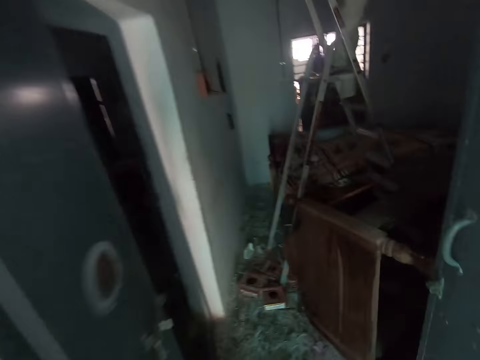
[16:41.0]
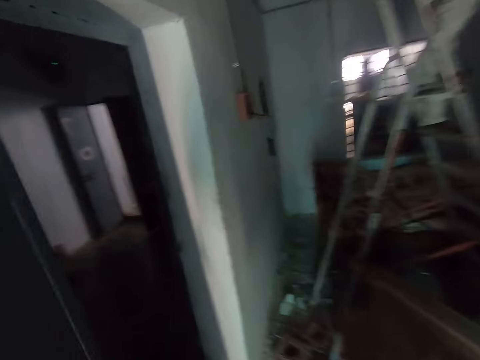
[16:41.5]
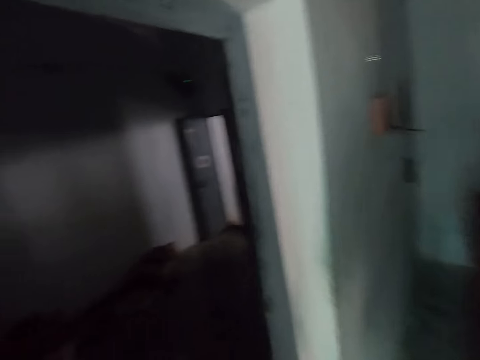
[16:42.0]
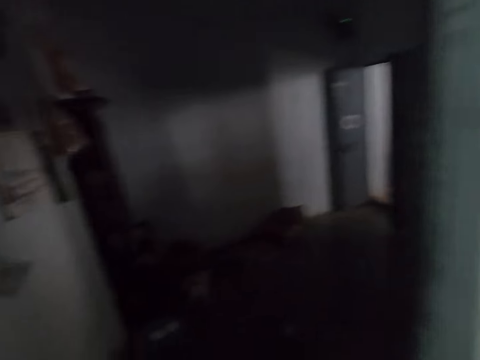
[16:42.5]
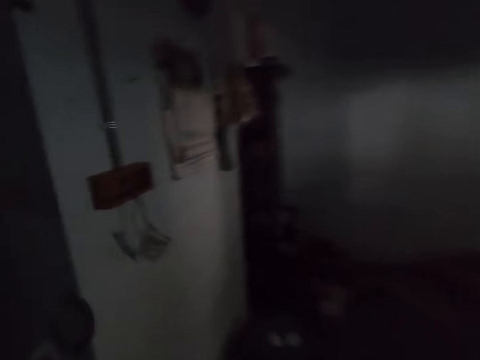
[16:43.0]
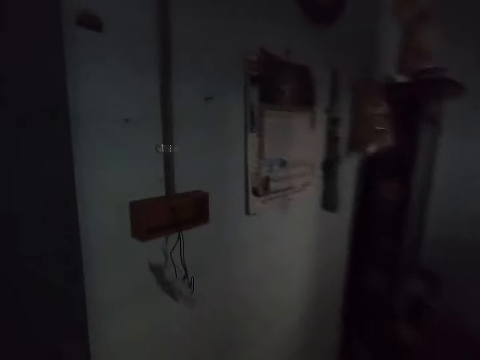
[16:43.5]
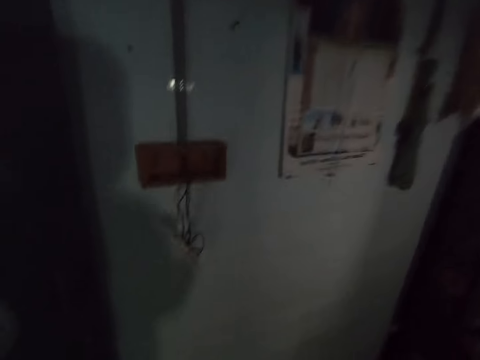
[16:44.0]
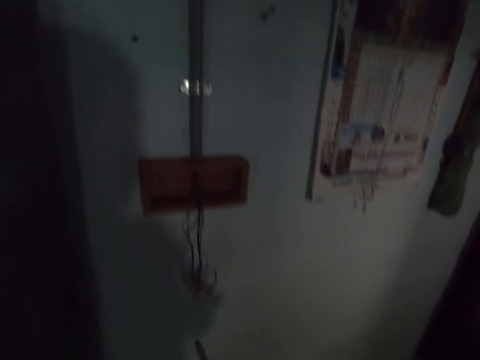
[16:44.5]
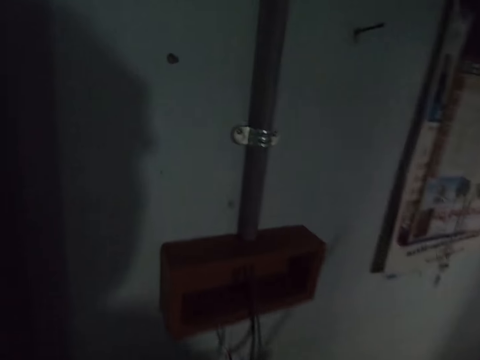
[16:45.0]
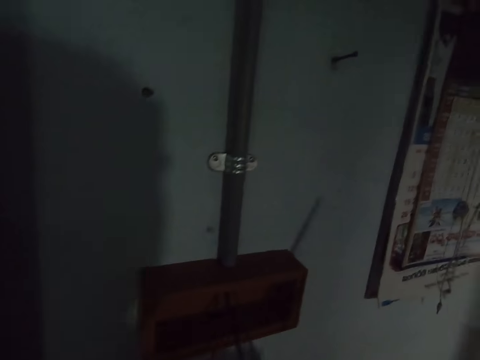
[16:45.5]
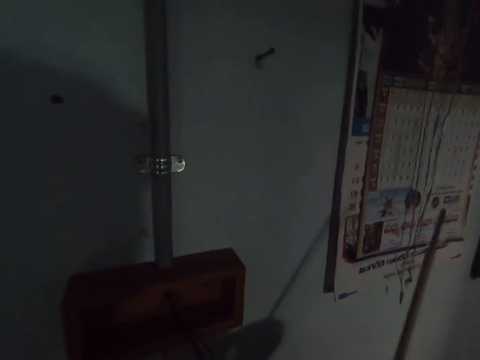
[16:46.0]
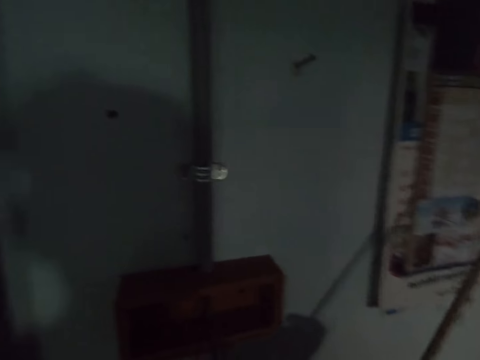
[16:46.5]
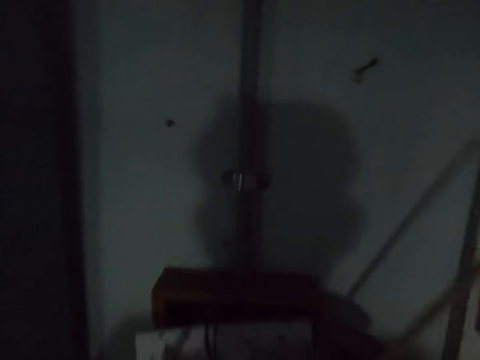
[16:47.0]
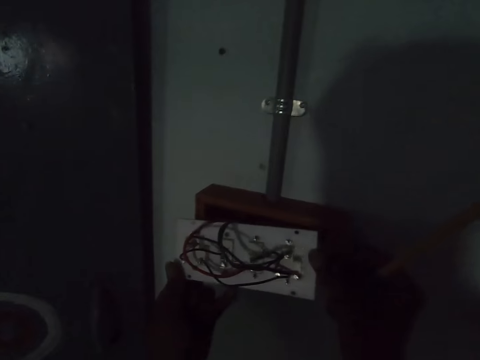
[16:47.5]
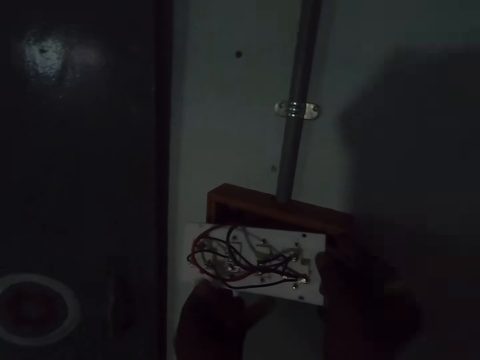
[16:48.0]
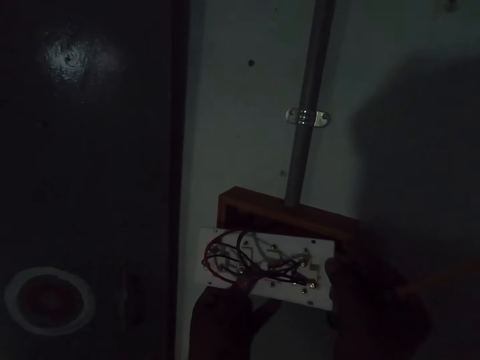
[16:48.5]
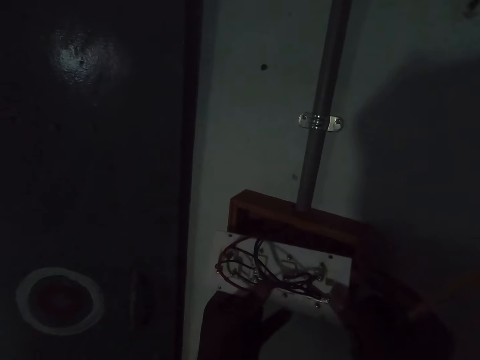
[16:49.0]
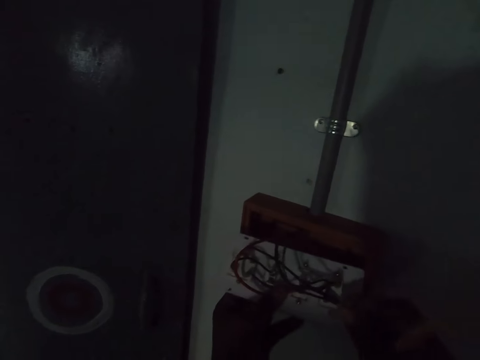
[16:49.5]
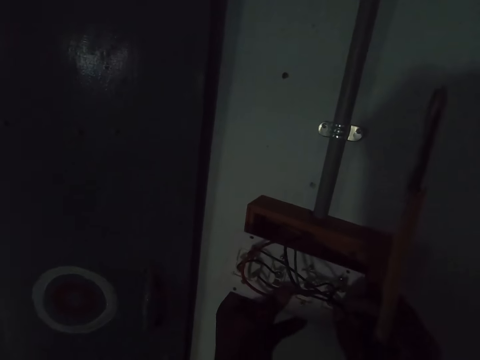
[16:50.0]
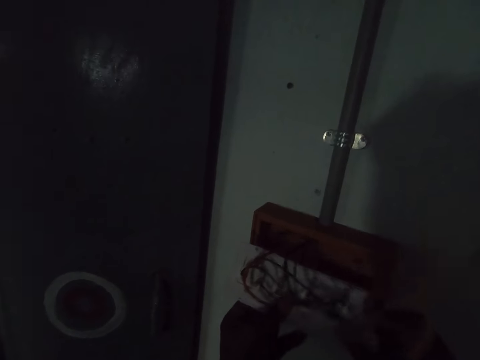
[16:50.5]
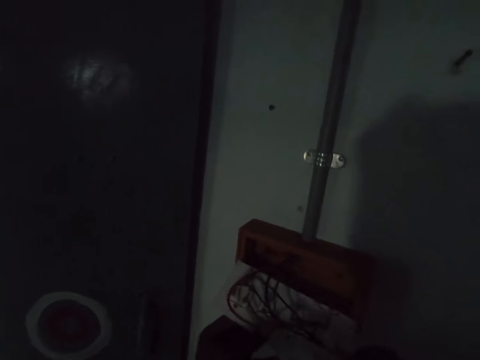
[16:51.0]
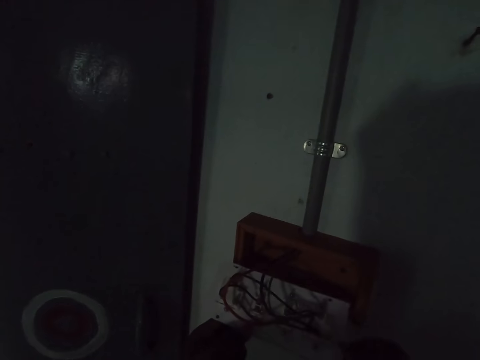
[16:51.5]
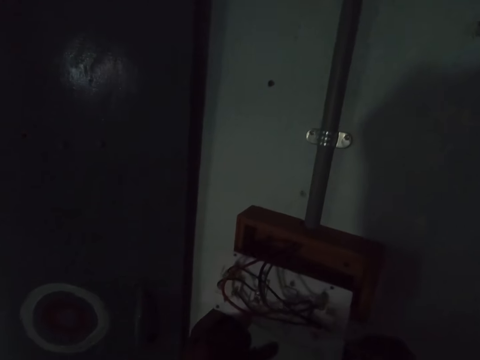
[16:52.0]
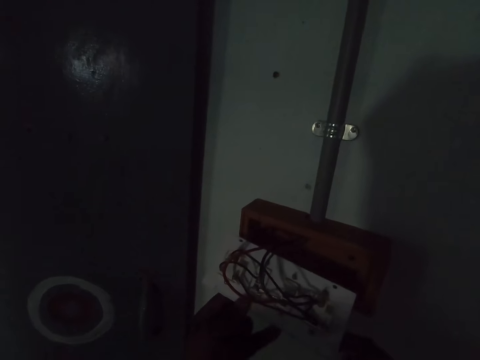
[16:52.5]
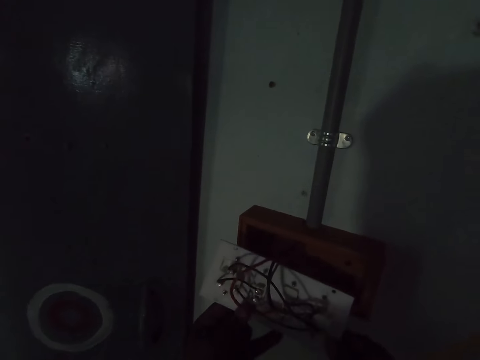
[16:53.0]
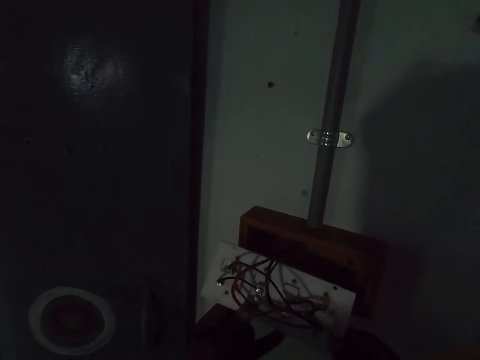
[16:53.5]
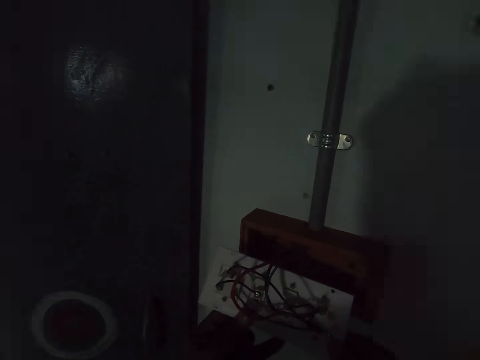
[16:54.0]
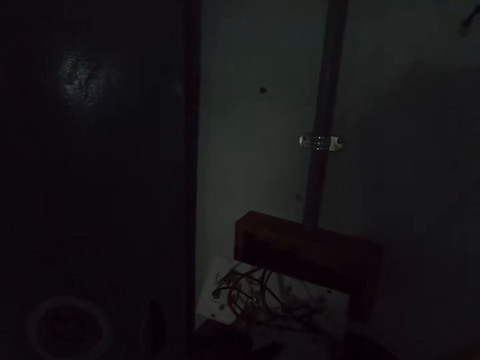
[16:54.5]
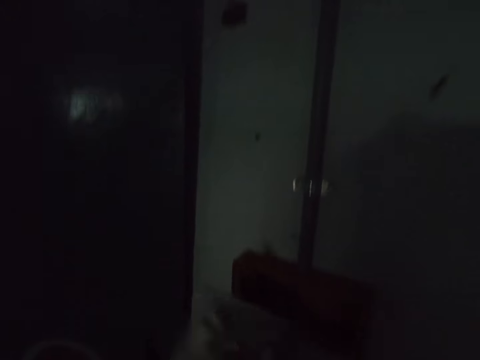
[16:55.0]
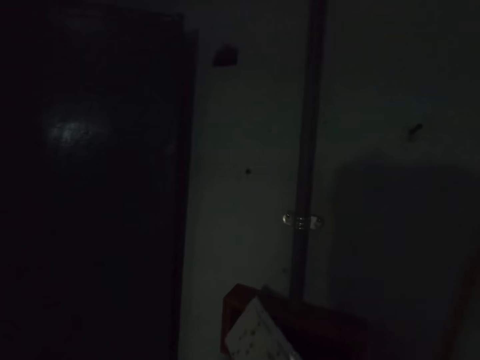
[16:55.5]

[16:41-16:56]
The camera wearer walks through a doorway. They hold an outlet with both hands. They fix an electric switch. They place the outlet in a junction box with both hands.

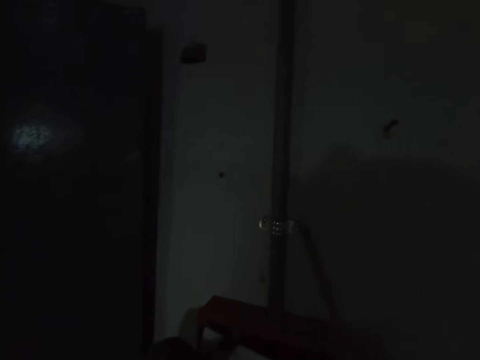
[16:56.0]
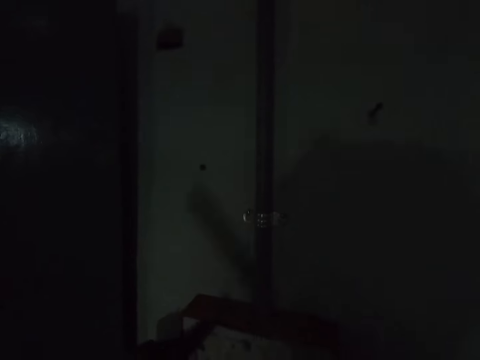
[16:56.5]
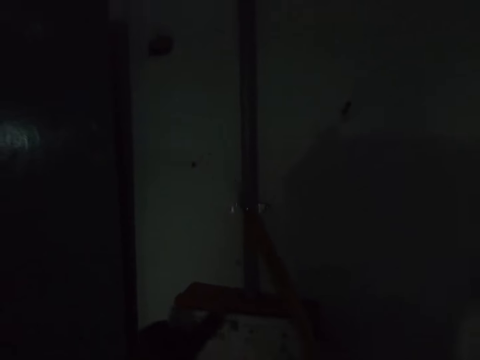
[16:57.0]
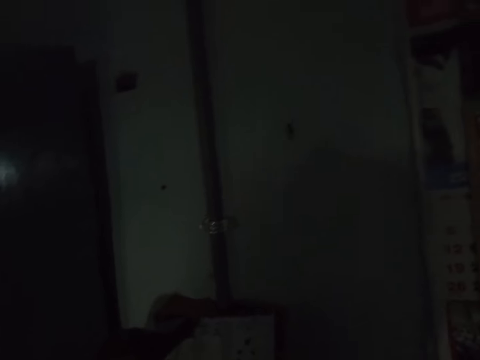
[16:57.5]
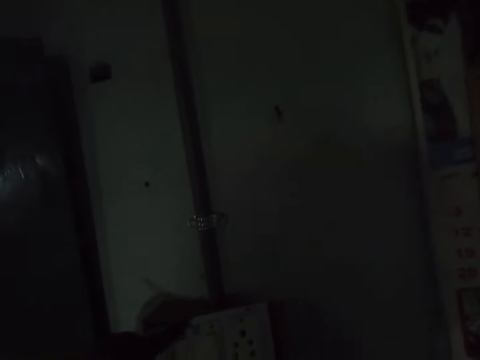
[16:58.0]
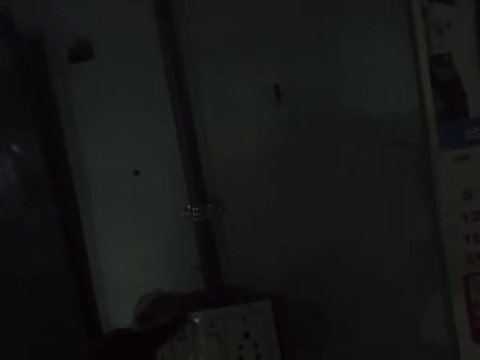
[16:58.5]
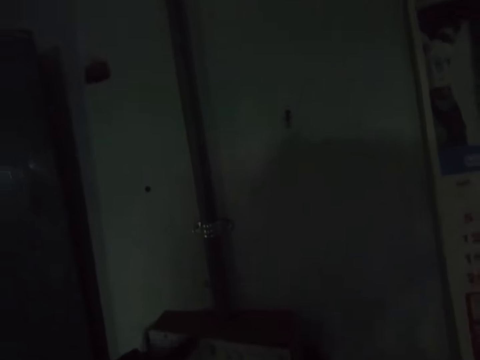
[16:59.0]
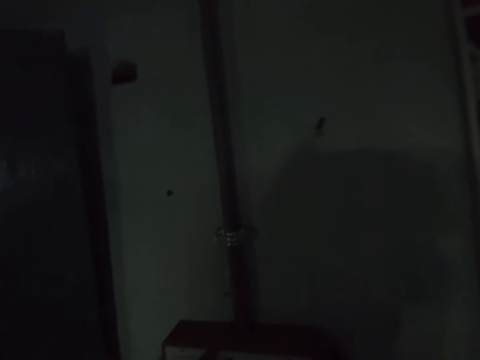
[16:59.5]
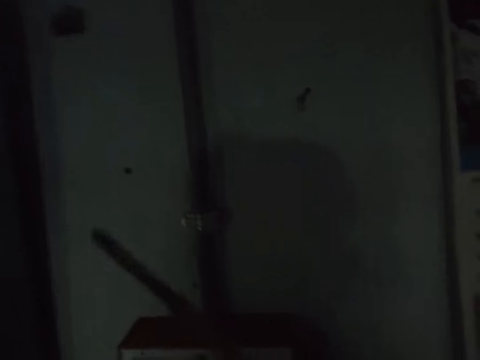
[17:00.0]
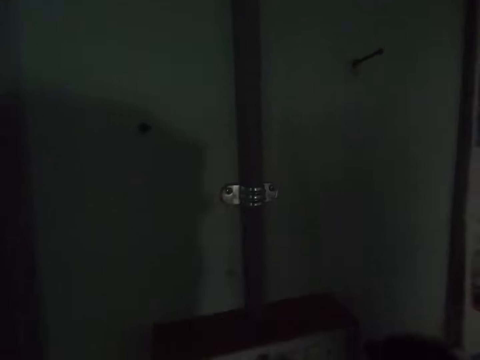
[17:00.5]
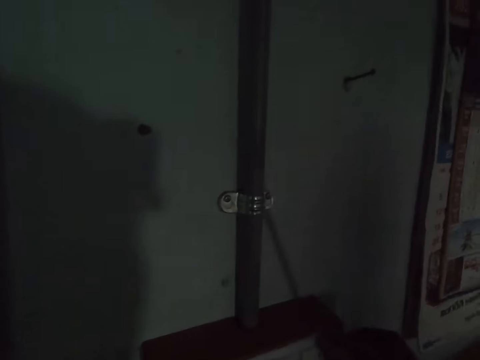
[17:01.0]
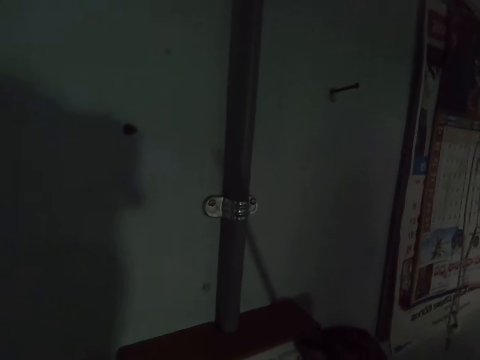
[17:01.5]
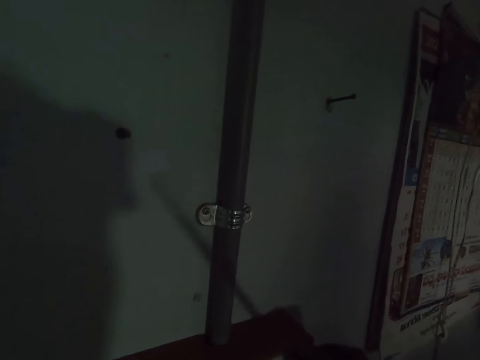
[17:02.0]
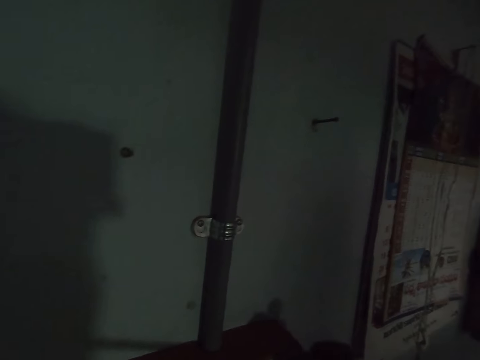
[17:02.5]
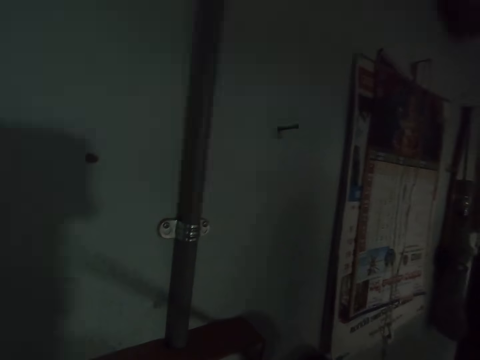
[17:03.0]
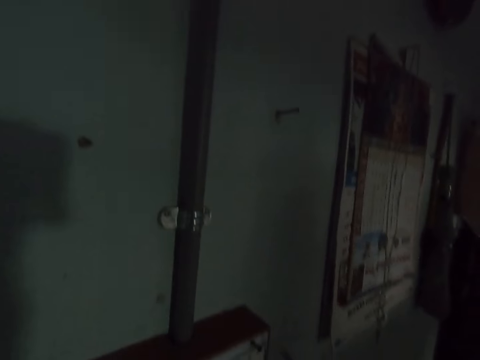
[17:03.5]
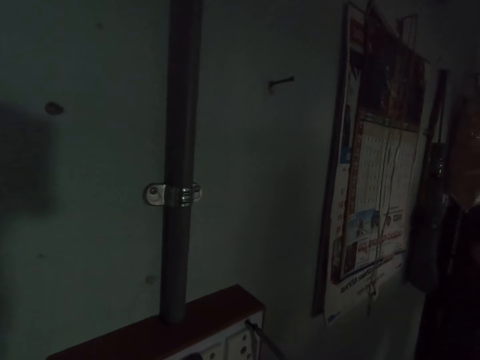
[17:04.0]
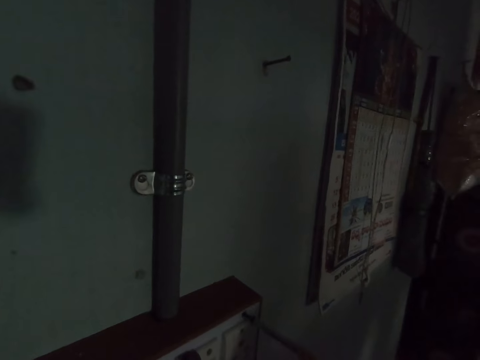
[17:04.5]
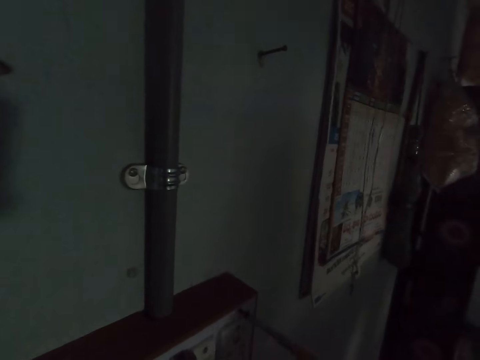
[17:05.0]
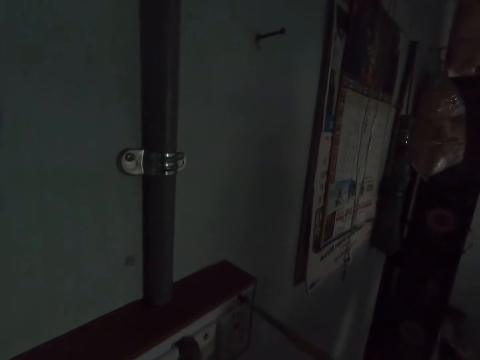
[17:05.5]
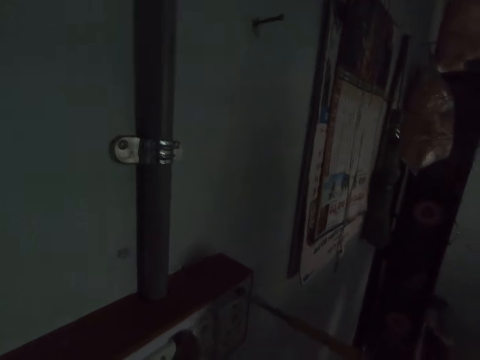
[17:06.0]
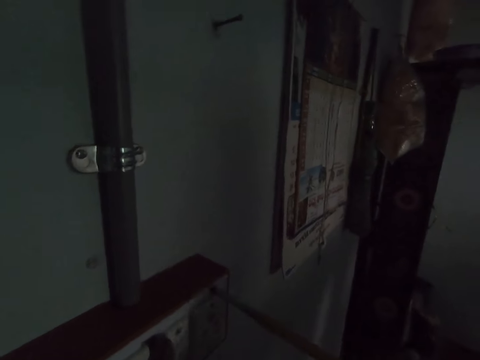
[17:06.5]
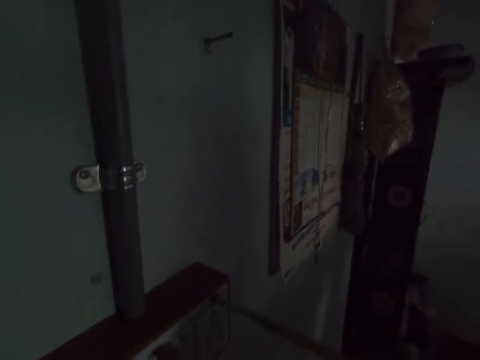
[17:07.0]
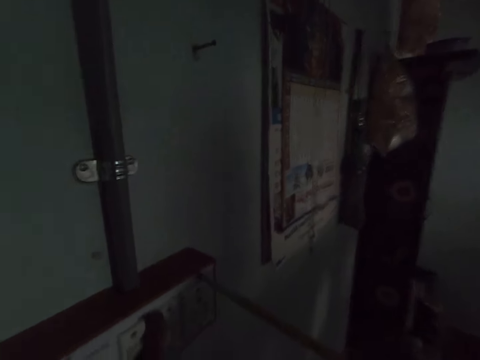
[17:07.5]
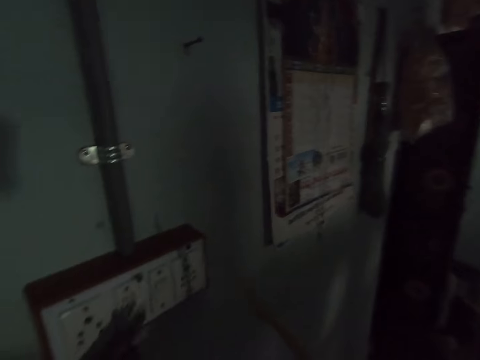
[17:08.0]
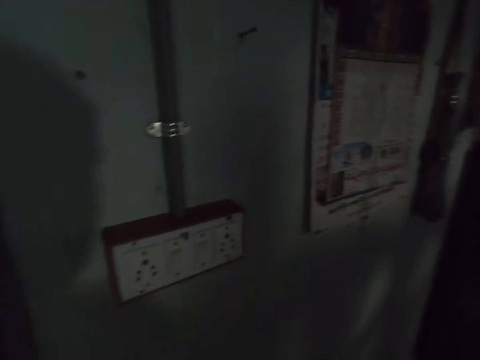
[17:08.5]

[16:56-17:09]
The camera wearer screws a screw into the outlet with the screwdriver in both hands. They talk.
